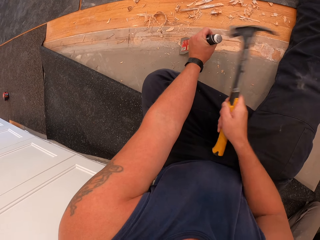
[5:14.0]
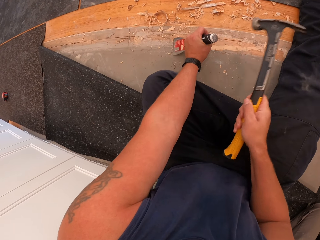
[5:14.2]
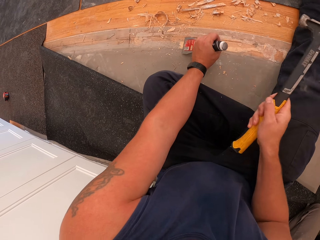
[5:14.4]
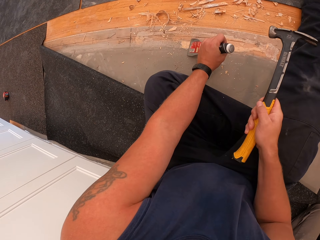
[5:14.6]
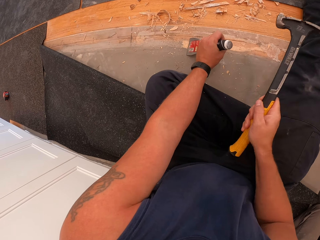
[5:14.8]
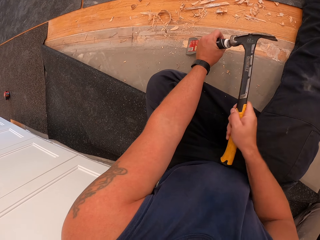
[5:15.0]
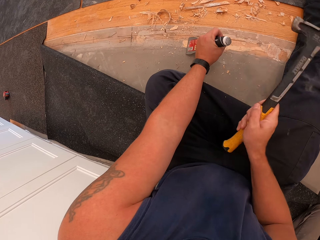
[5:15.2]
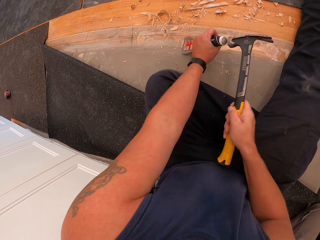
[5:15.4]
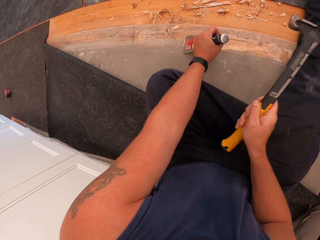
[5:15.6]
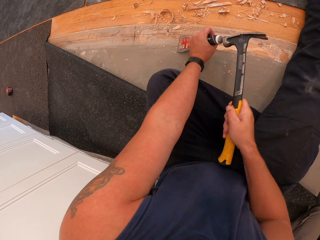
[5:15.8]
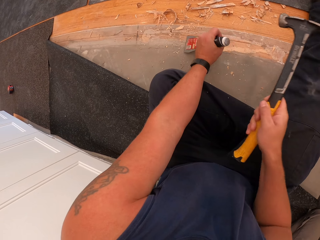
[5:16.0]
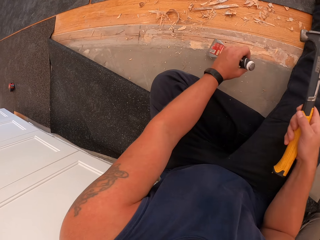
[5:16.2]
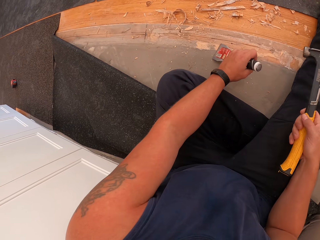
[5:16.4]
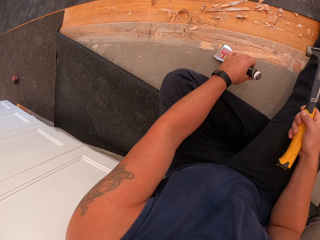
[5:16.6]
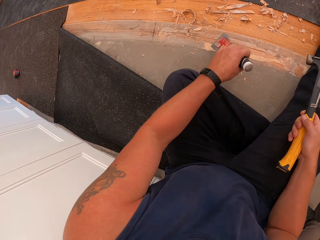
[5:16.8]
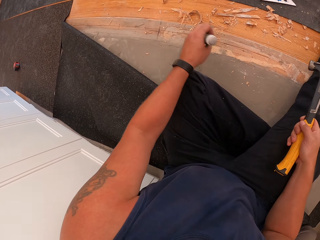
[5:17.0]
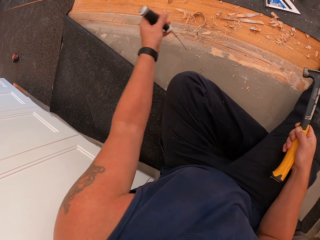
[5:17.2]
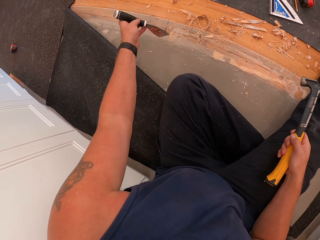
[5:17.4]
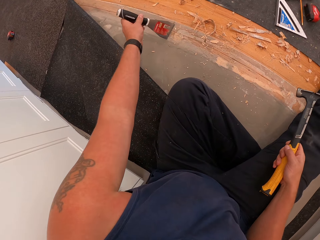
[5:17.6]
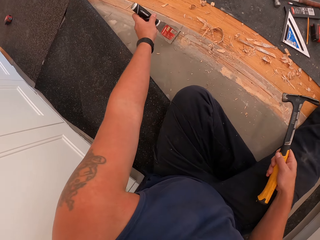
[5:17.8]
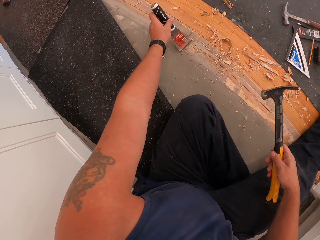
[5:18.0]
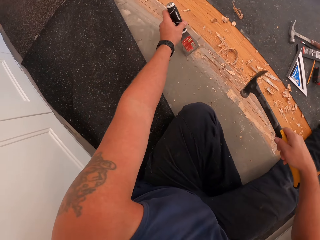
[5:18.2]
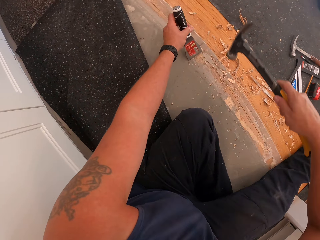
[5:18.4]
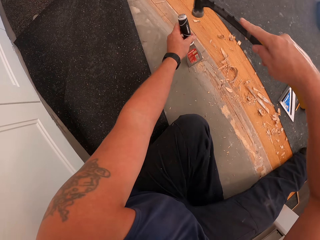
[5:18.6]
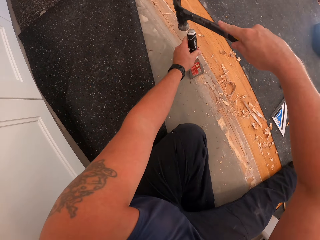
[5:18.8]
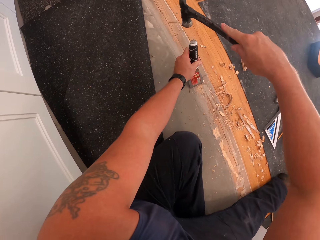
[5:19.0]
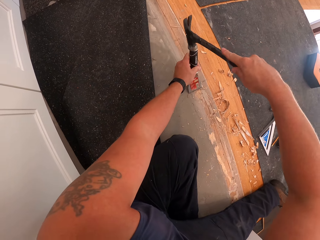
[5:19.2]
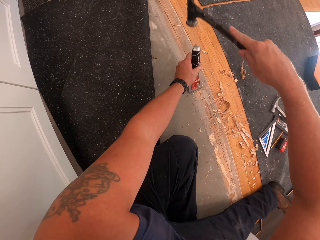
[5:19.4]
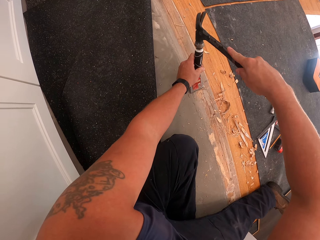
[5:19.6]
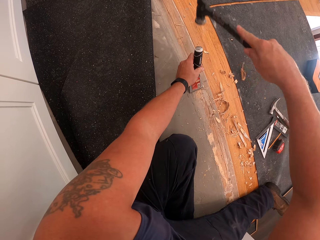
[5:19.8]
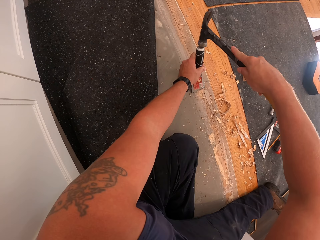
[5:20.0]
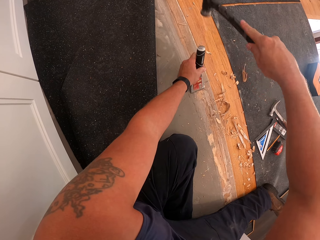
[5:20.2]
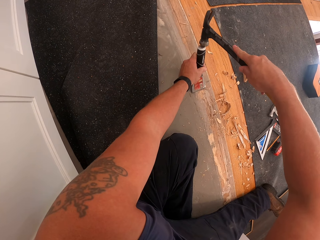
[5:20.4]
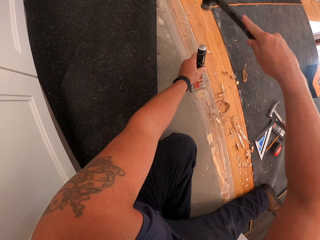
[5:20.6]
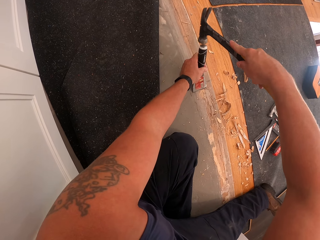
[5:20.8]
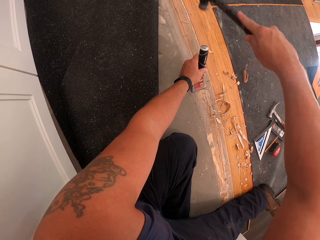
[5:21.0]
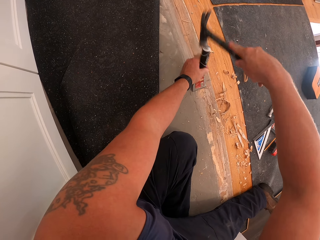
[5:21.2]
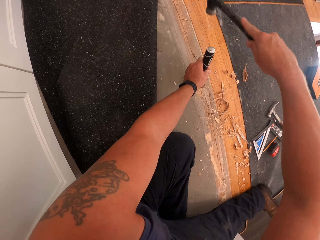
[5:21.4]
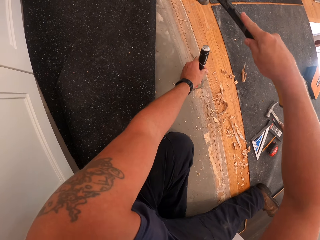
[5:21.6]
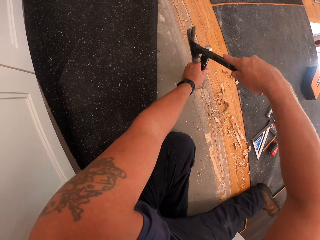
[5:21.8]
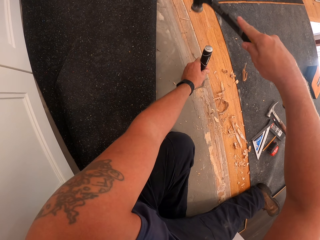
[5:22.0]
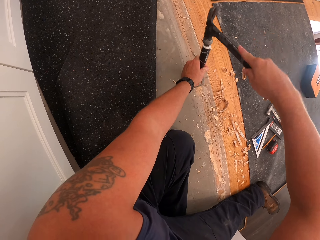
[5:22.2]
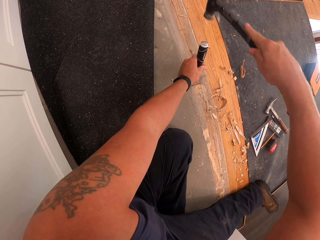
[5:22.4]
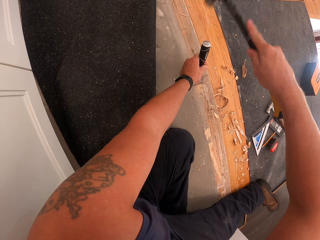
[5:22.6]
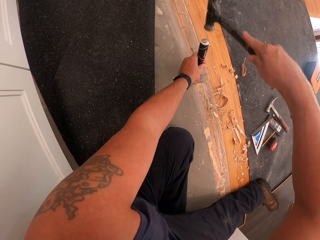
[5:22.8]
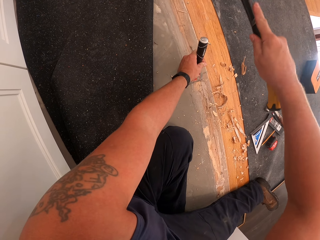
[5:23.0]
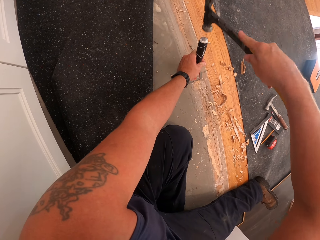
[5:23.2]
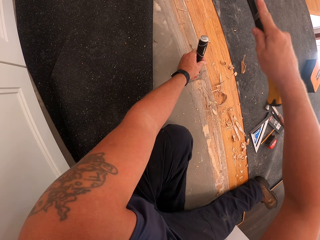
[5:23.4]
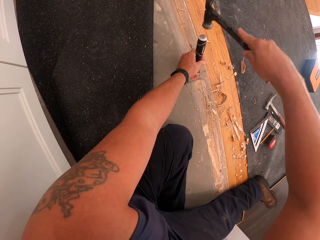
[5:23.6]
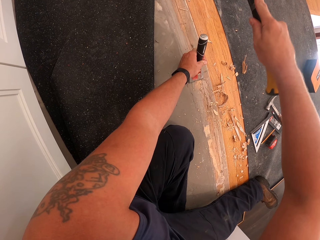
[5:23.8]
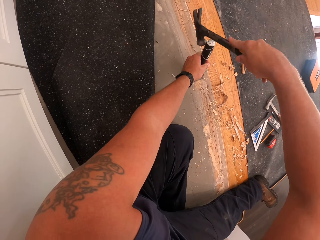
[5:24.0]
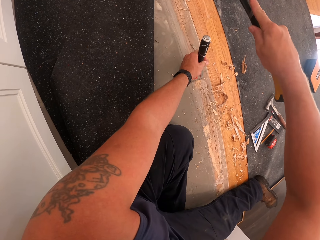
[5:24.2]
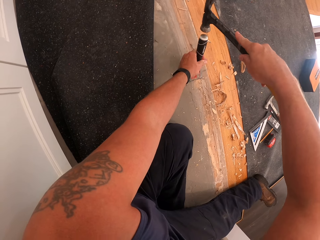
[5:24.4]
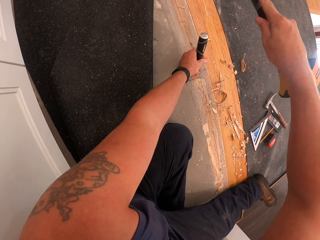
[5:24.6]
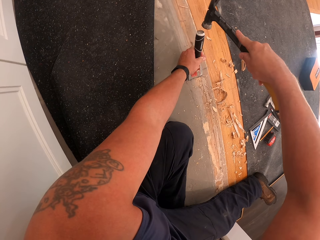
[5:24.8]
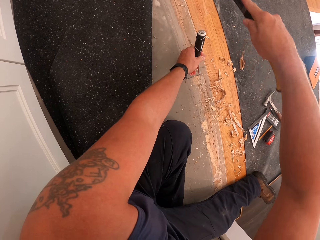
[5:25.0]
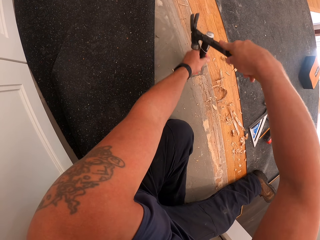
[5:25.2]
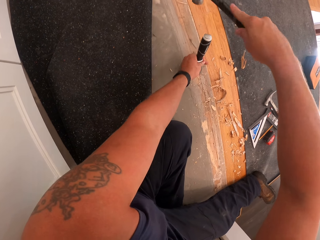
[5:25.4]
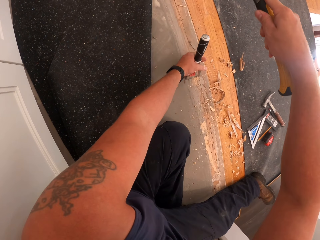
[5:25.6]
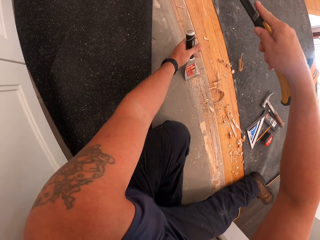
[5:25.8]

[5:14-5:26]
The camera wearer pulls a hammer off a skiving knife. They pull the skiving knife off the wood board. They put the skiving knife on the wood board. They hammer the skiving knife with the hammer.

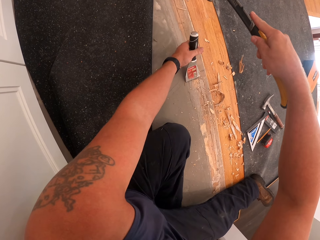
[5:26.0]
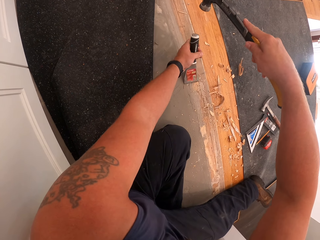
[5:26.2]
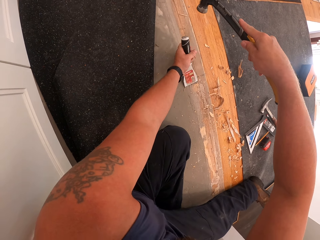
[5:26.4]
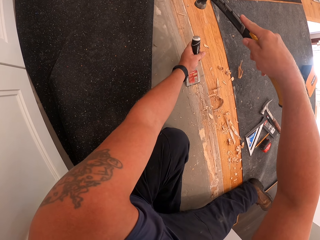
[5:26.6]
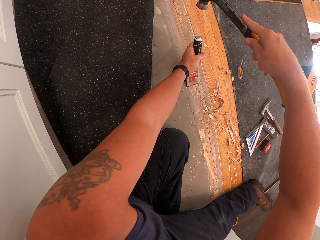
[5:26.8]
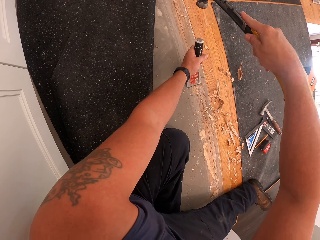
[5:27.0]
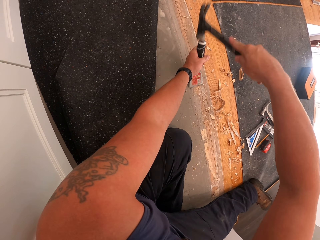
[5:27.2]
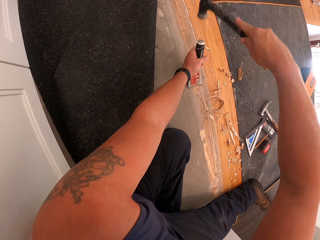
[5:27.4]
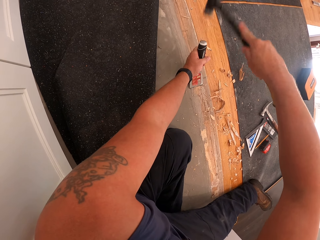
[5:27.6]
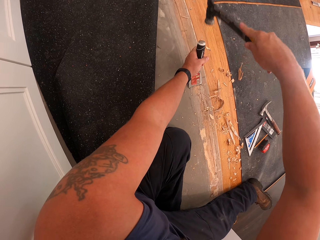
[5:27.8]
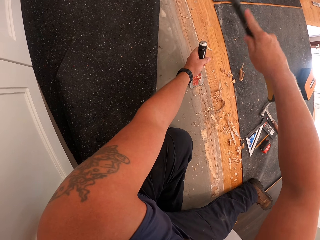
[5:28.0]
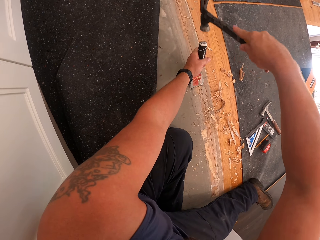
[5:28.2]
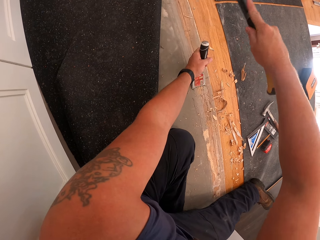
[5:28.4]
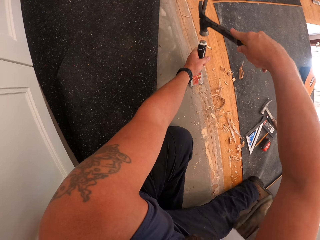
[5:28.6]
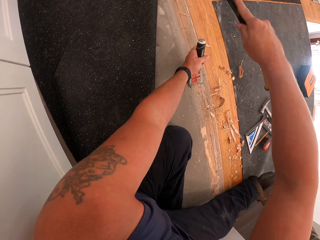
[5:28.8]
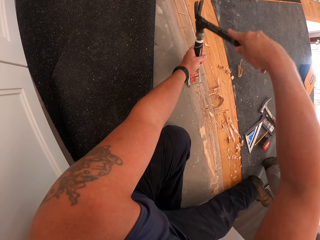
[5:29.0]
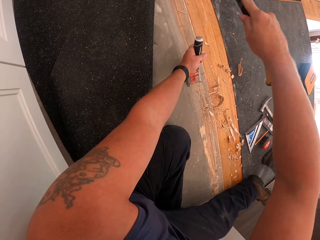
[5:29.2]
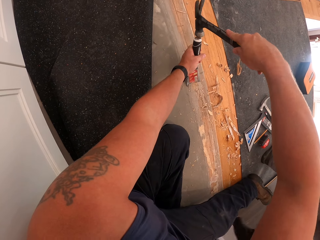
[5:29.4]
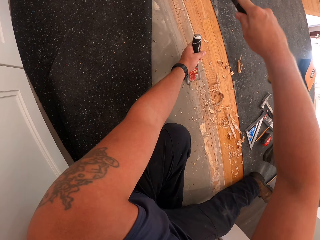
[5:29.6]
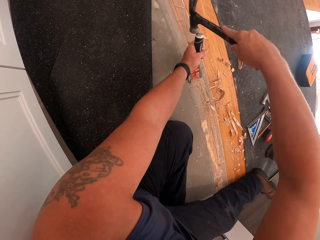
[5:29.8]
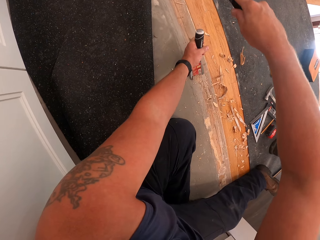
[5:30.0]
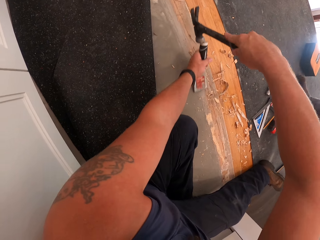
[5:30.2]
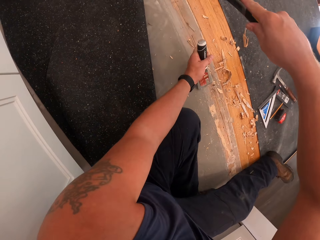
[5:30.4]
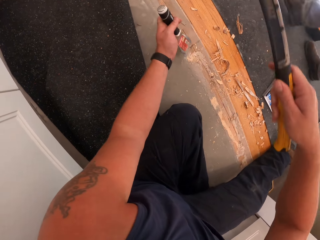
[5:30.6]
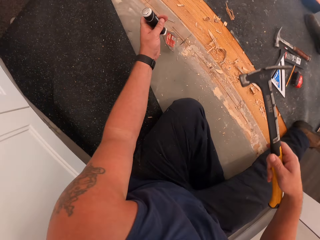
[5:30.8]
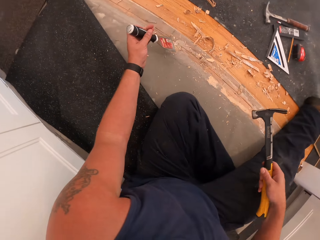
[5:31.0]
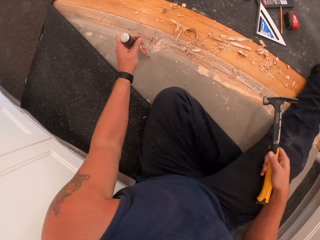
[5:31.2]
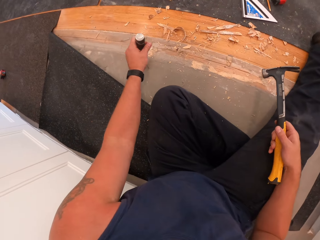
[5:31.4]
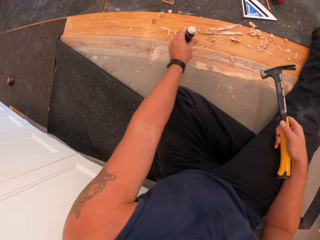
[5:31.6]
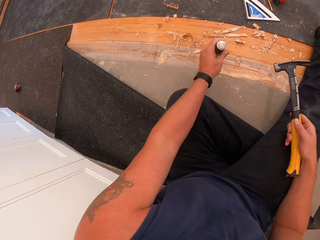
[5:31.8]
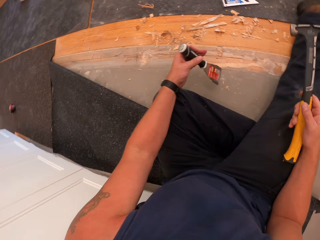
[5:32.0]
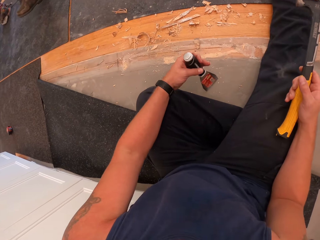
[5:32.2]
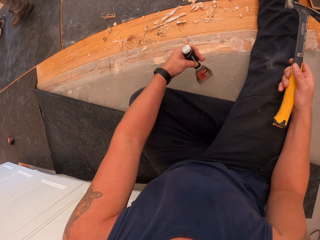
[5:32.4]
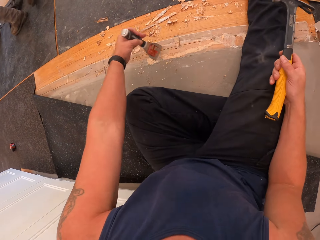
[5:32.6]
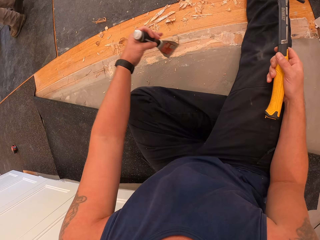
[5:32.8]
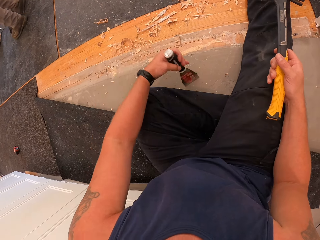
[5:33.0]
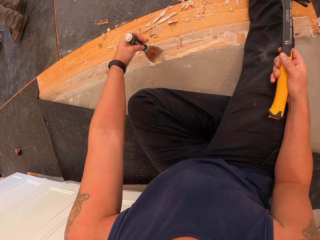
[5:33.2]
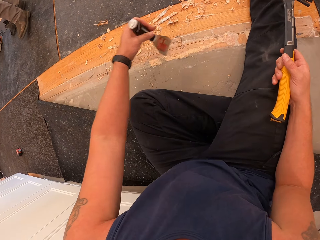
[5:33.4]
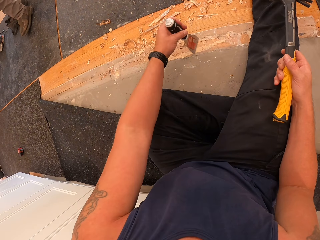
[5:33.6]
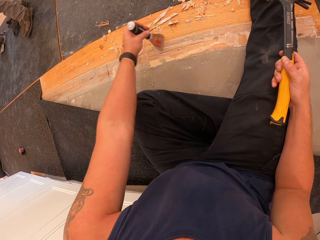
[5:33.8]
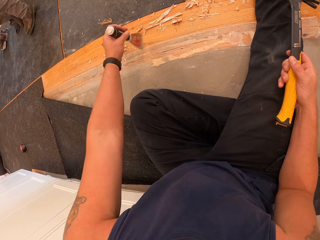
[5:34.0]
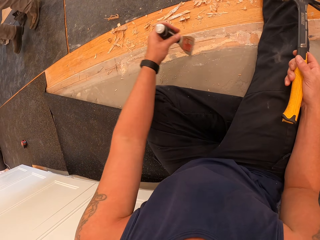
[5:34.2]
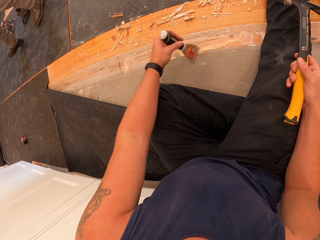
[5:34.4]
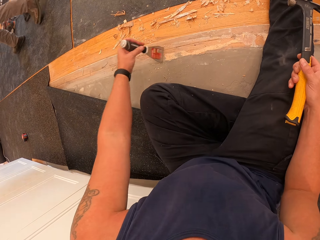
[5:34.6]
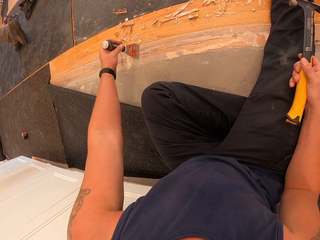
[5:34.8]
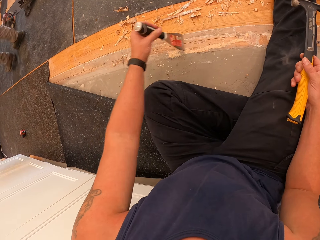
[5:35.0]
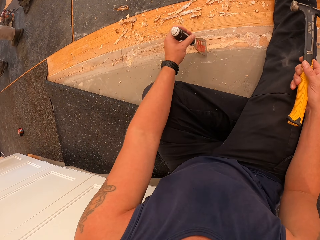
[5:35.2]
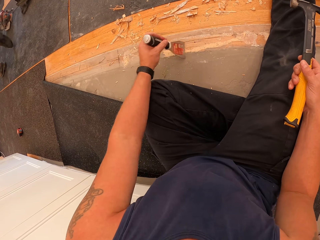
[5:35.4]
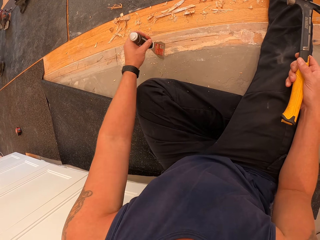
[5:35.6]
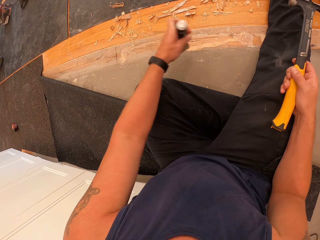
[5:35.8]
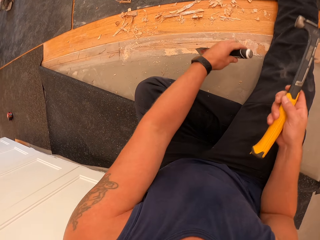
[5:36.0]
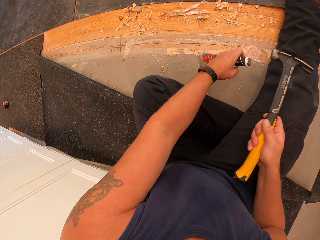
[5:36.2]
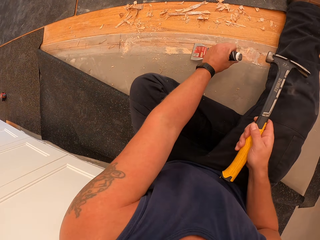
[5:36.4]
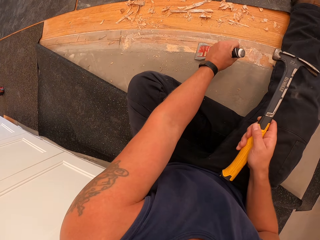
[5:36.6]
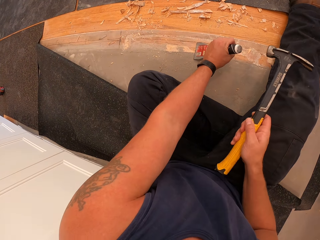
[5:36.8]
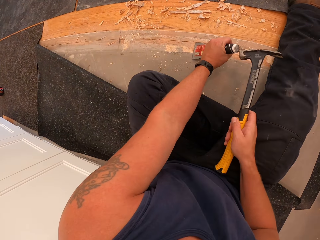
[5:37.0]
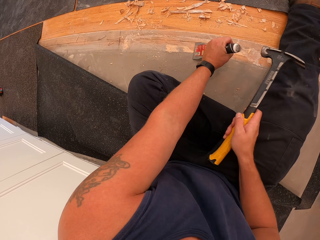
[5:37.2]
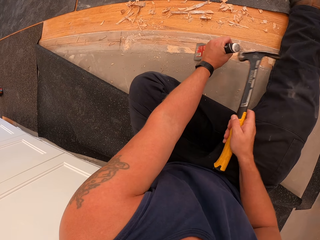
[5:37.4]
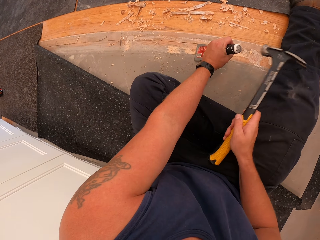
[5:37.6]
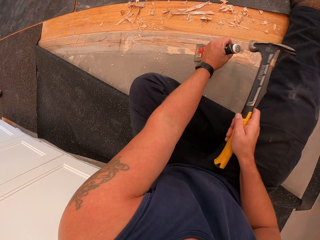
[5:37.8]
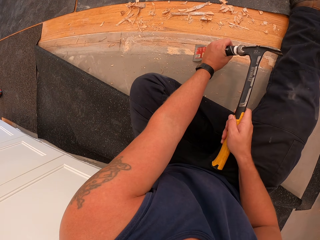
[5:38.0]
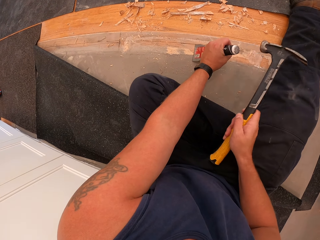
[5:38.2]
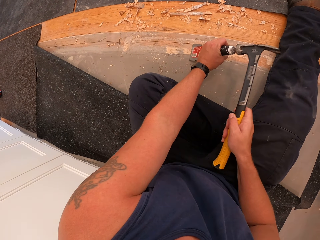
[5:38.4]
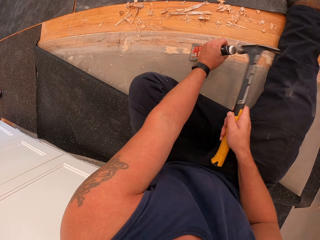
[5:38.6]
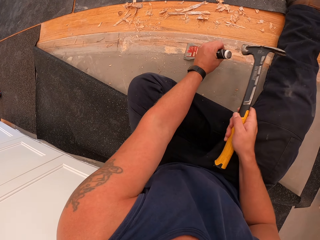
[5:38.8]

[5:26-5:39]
A man walks around the apartment. The camera wearer pulls the hammer off the skiving knife. He pulls the skiving knife off the wood board. He gathers debris of wood on the floor board with a scraper in his left hand. He clears the wood board with the skiving knife. He puts the skiving knife on the wood board. He hammers the skiving knife with the hammer. He scrapes off wood on the floor board with the hammer and scraper in his hands.
